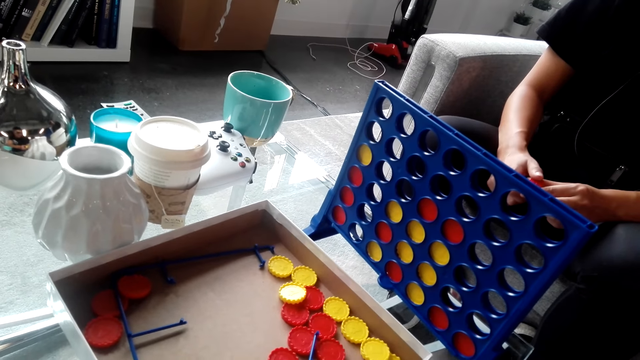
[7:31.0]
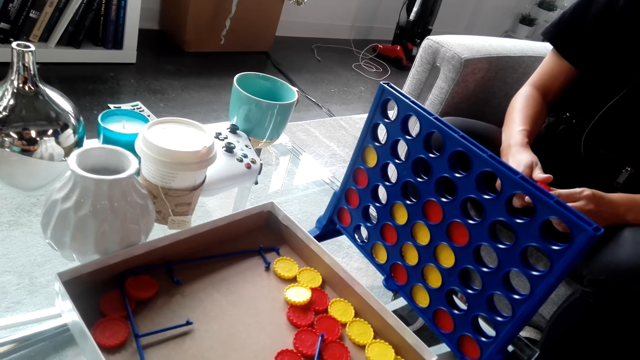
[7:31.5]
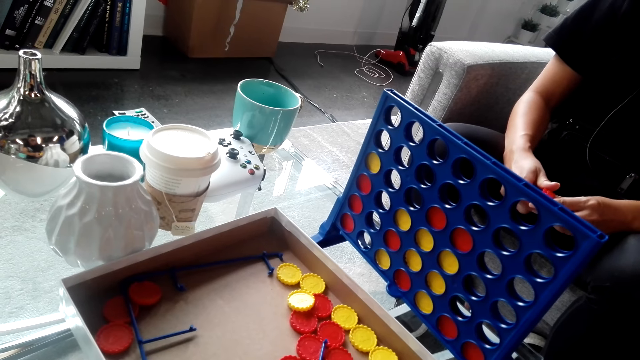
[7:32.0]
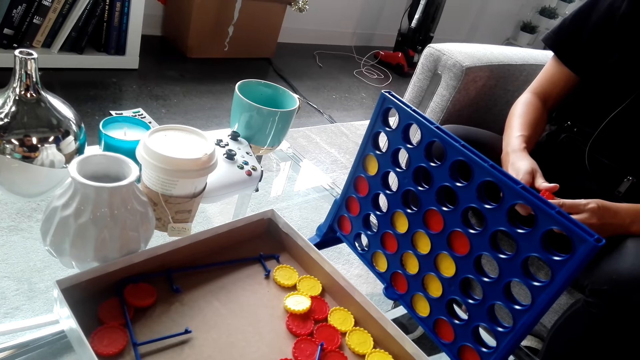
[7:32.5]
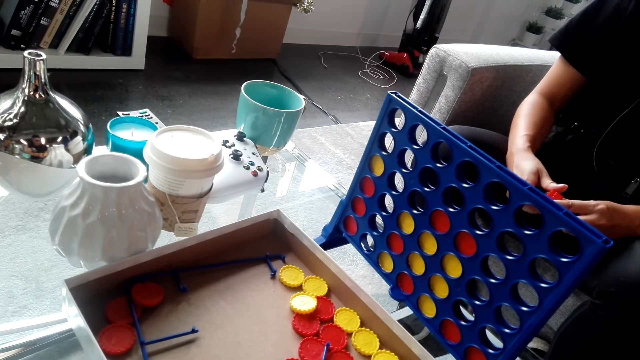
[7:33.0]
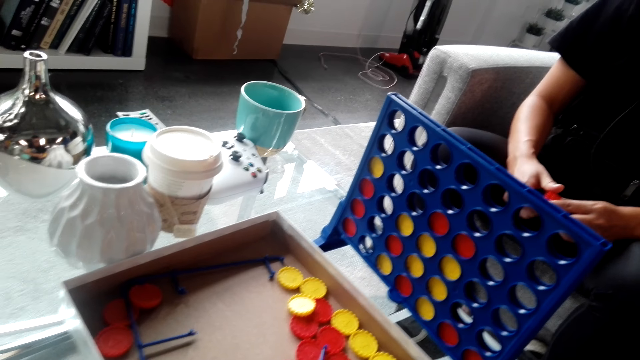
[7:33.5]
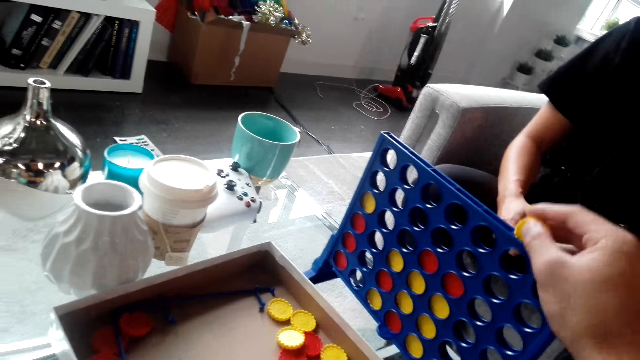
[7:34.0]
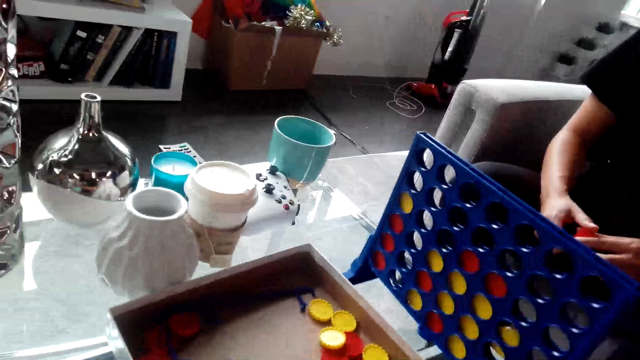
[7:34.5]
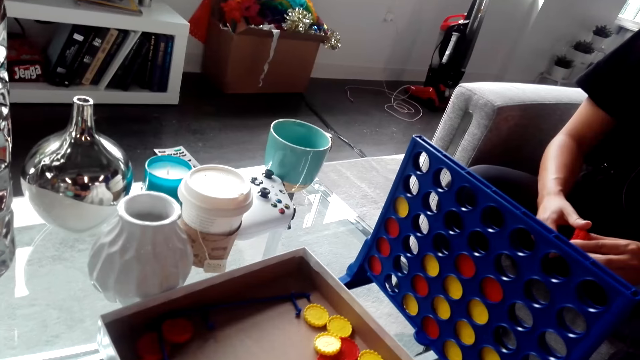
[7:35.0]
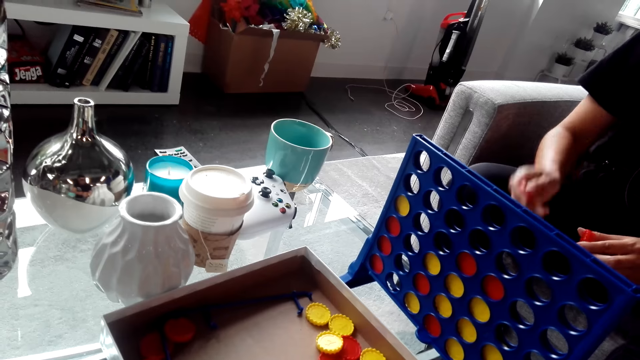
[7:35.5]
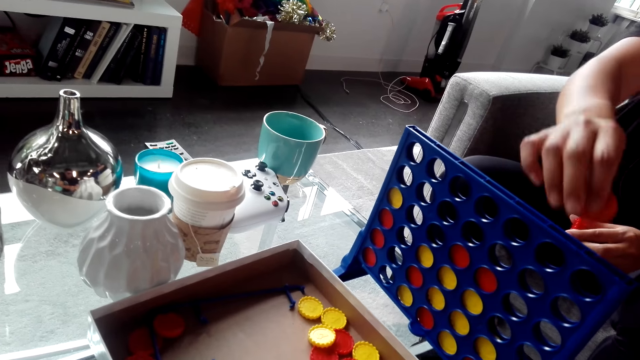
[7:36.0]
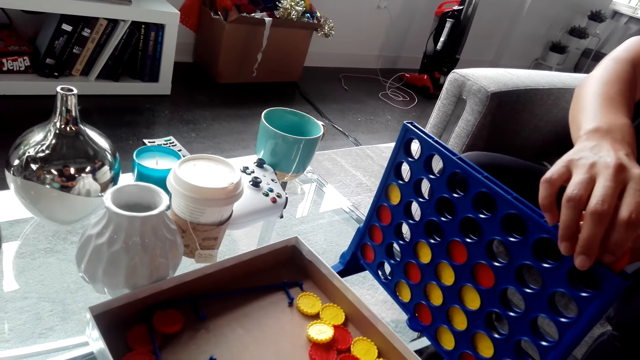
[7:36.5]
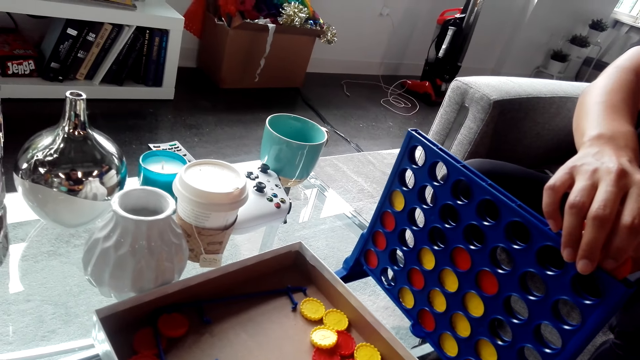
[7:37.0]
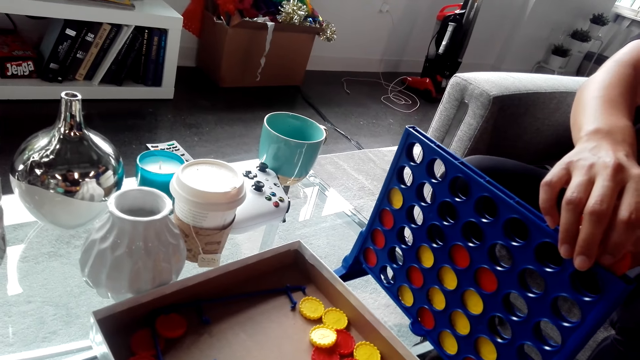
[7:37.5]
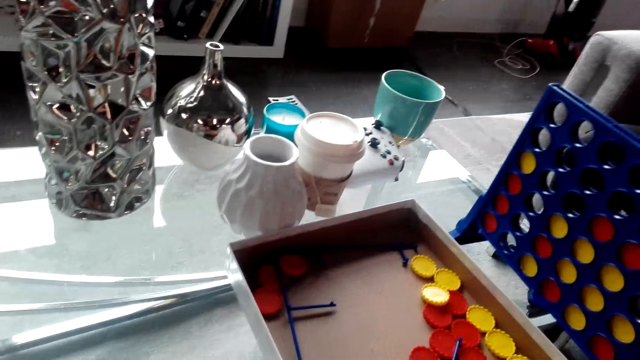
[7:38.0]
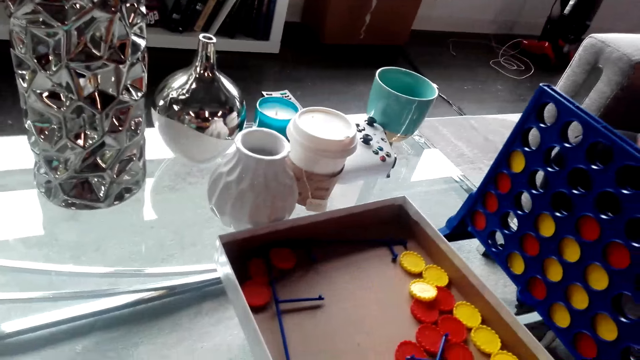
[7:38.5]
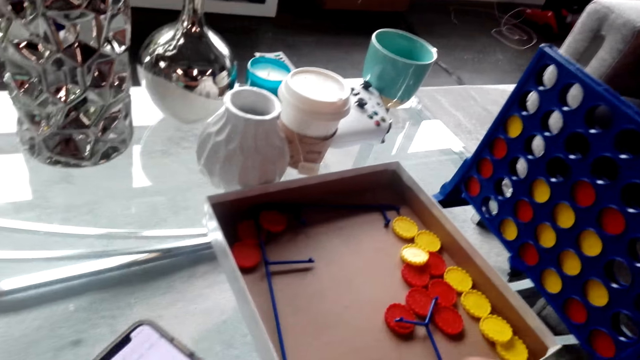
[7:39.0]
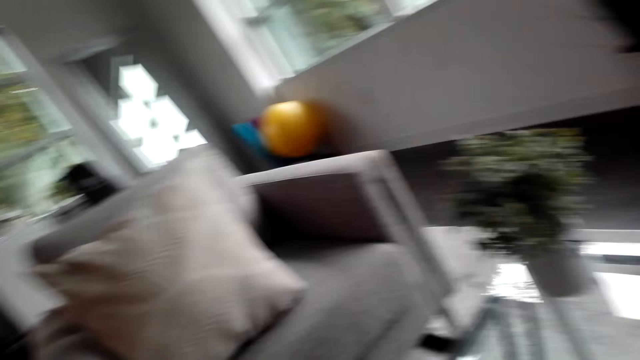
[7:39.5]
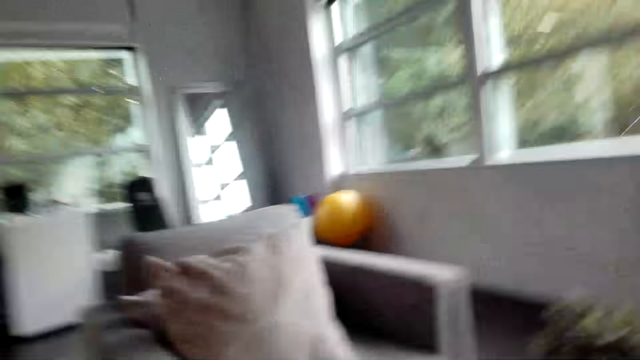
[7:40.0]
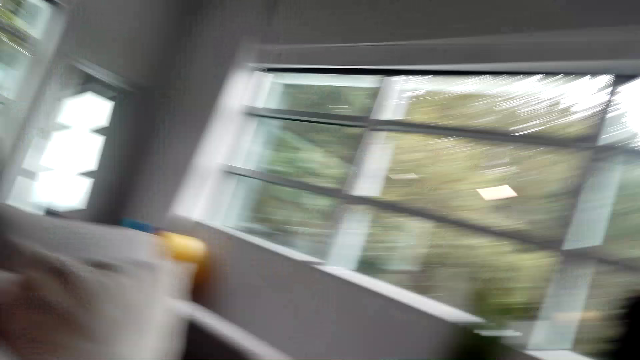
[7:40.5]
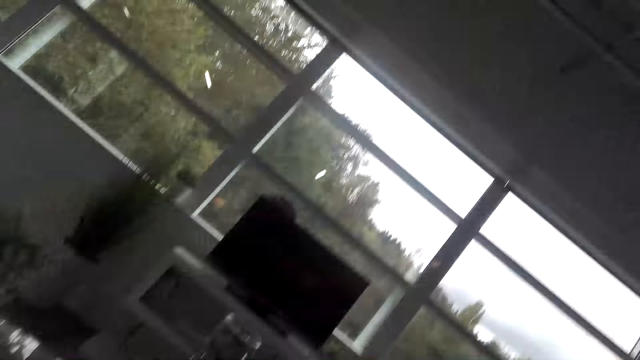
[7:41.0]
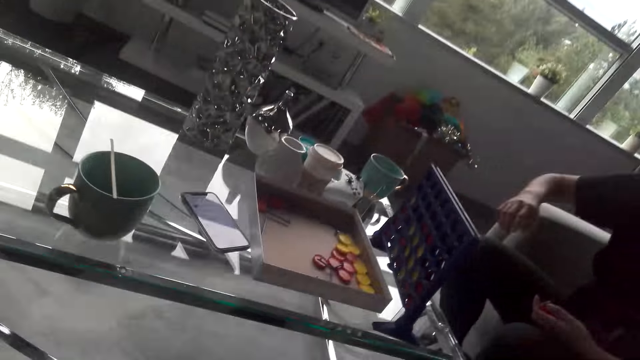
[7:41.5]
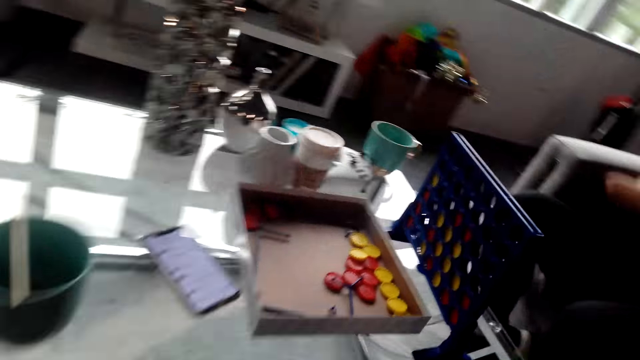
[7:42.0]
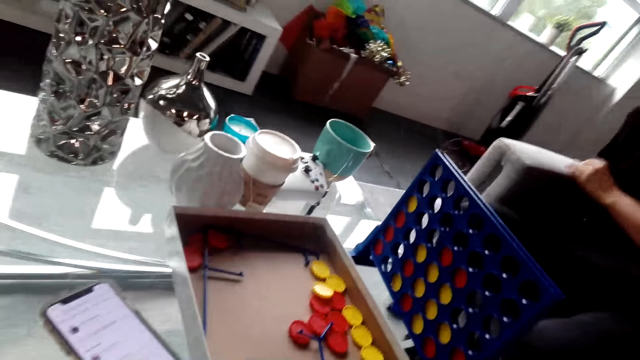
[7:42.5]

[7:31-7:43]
The camera wearer plays the bottle top game. They drop a bottle top in the rack. A lady plays the bottle top game. The camera wearer interacts with the lady. They look around.

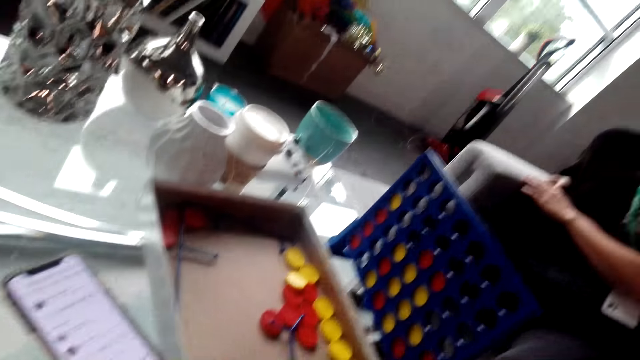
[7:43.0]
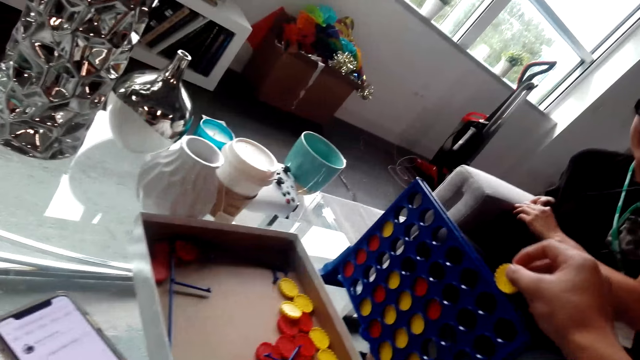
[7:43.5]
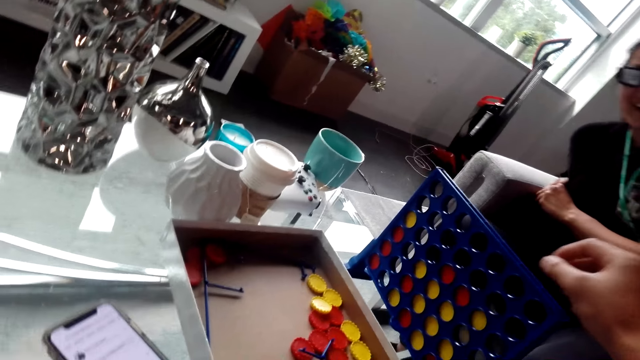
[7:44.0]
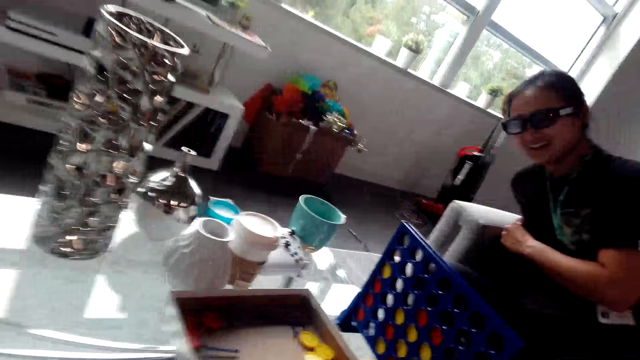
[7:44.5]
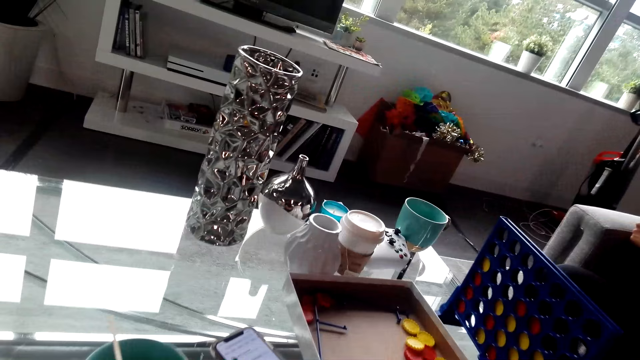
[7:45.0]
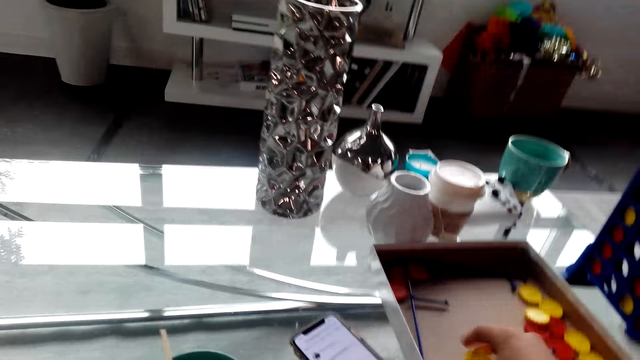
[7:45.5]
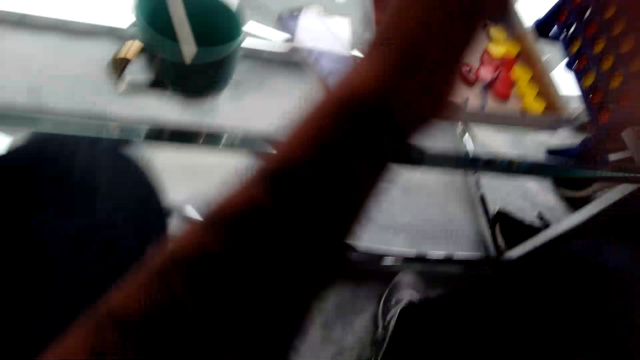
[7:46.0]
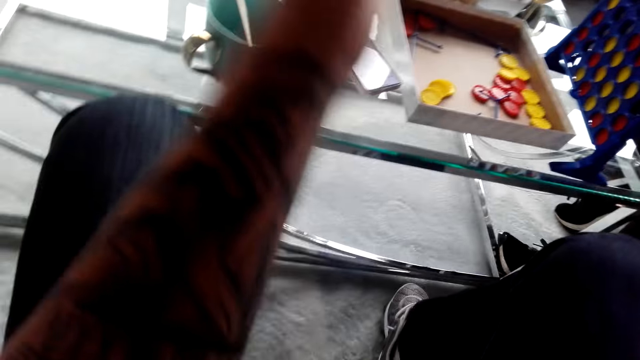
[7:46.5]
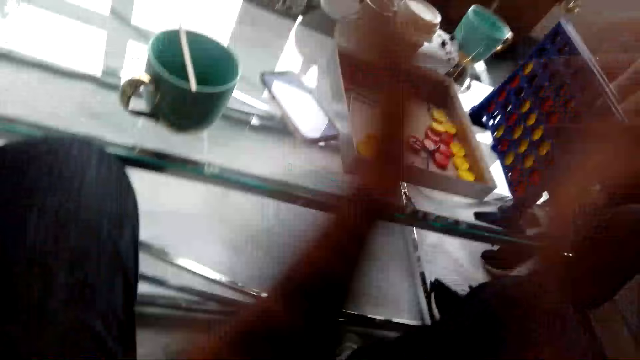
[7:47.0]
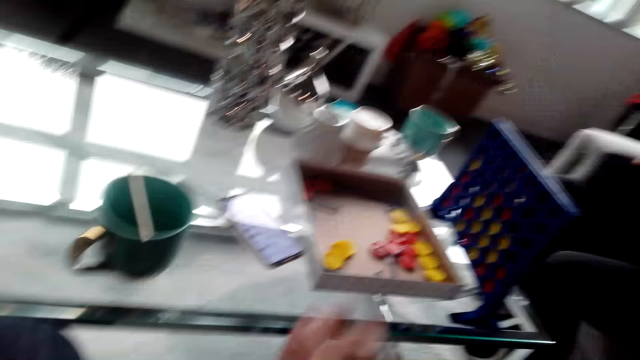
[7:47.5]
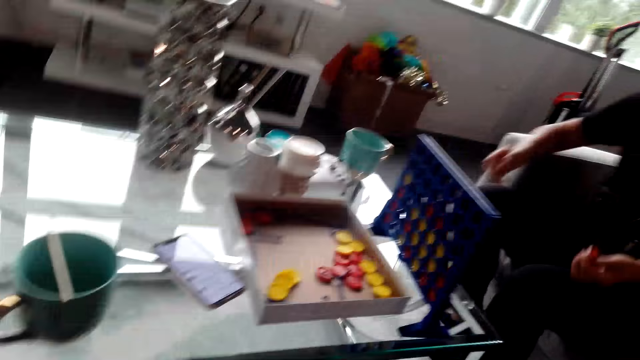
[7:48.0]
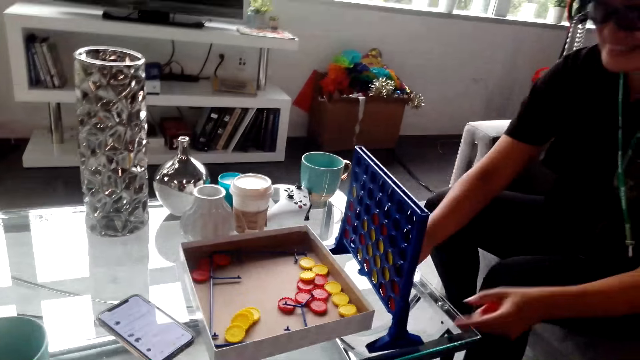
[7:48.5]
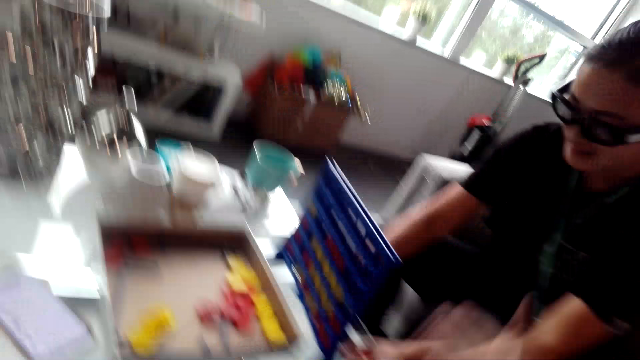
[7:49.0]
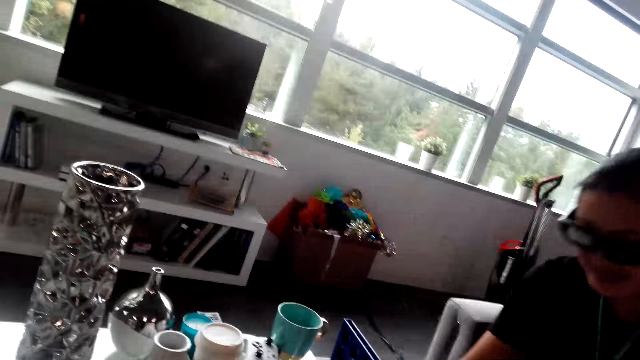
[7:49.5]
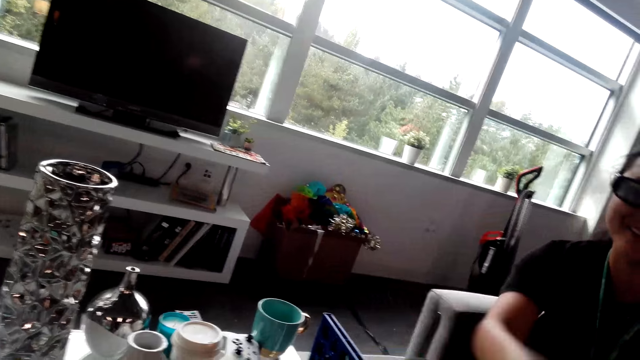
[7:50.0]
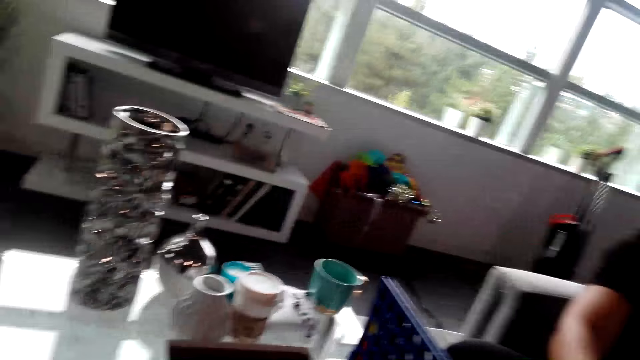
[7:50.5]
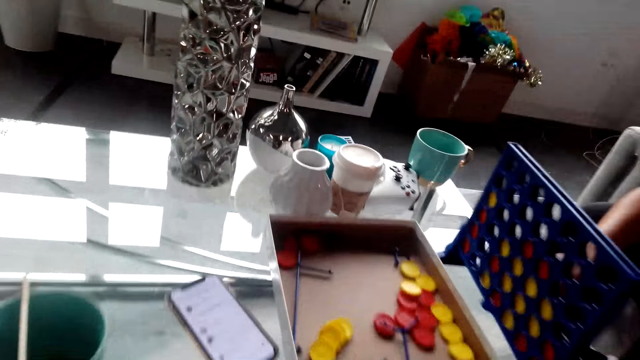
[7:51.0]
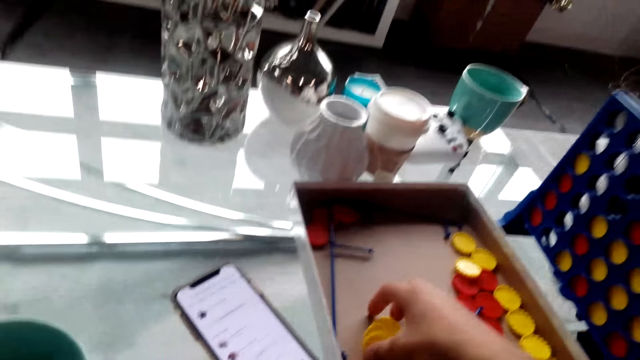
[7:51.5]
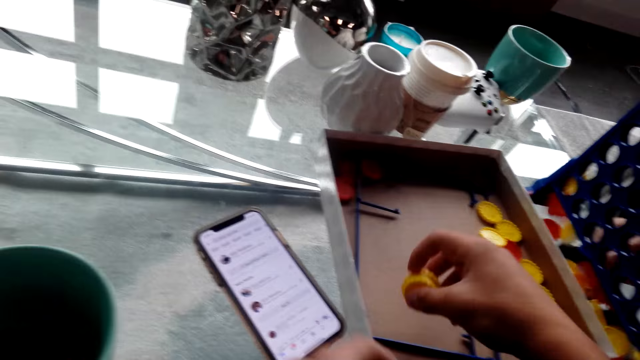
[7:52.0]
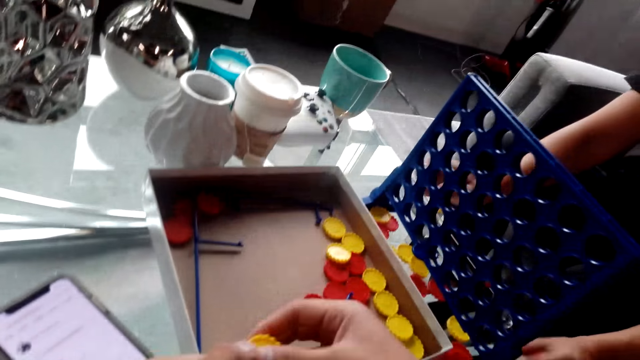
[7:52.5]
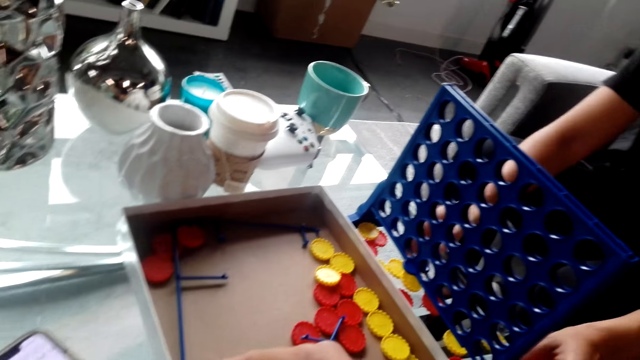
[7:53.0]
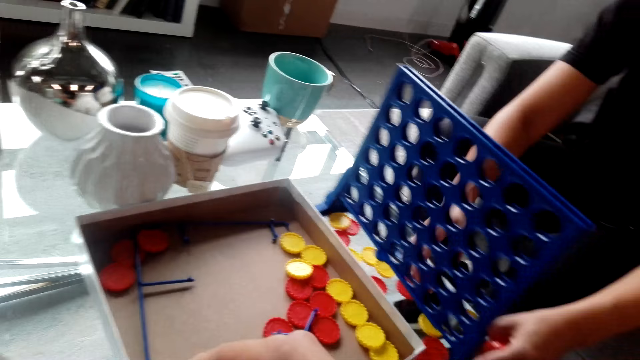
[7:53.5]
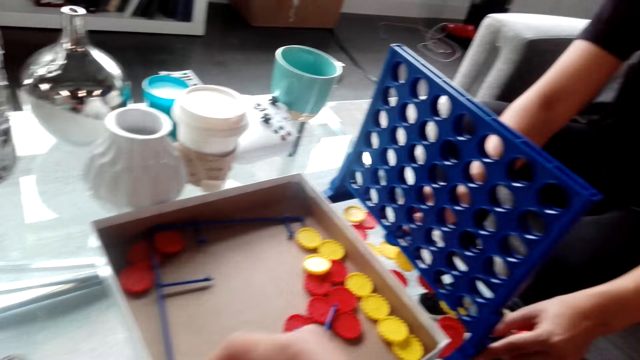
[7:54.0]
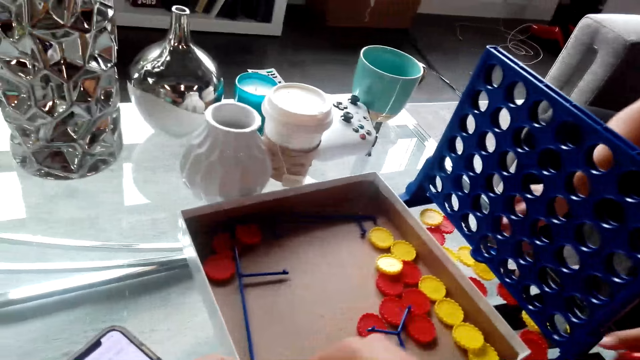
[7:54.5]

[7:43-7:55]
The camera wearer plays the bottle top game. He puts a bottle top in the rack. He claps his hands. He interacts with a lady. The lady shakes hands with the camera wearer. The lady removes a bottle top. The camera wearer gathers bottle tops.
